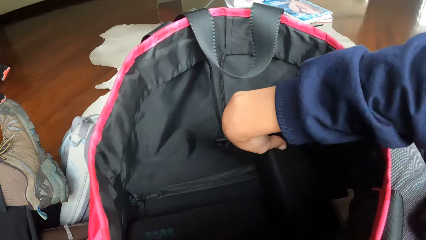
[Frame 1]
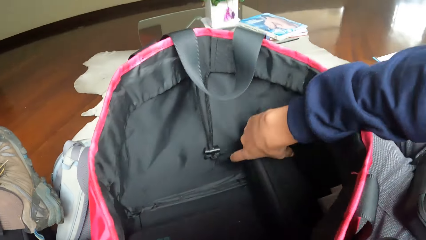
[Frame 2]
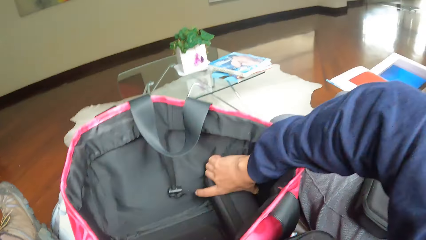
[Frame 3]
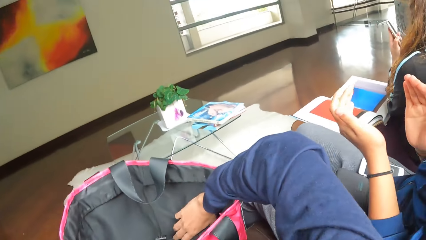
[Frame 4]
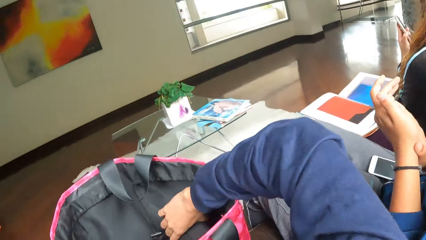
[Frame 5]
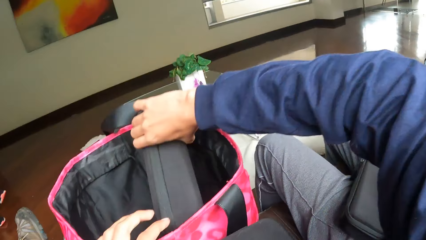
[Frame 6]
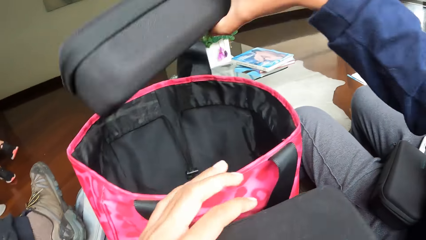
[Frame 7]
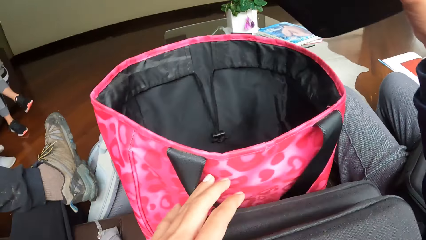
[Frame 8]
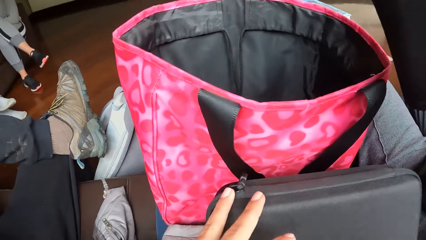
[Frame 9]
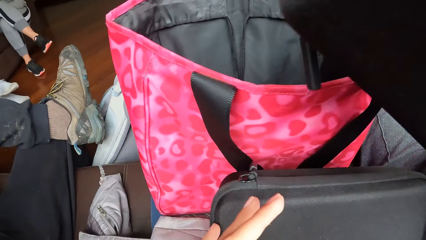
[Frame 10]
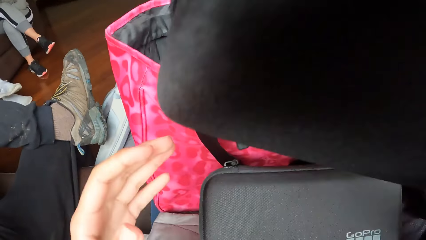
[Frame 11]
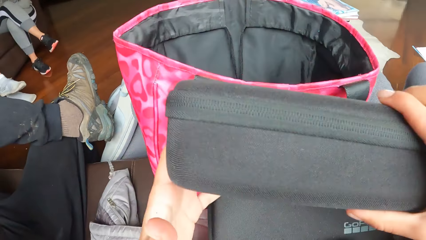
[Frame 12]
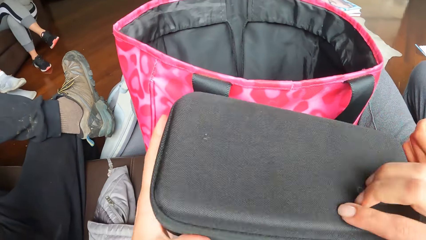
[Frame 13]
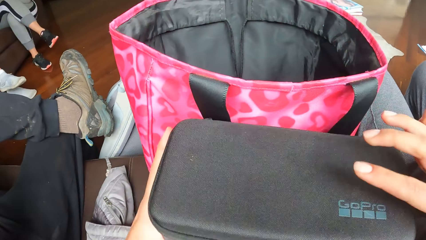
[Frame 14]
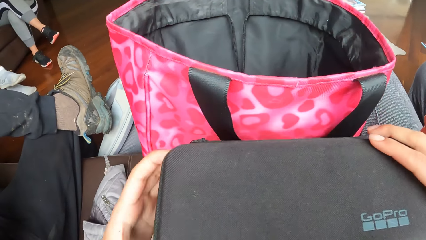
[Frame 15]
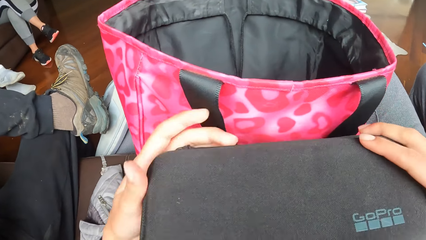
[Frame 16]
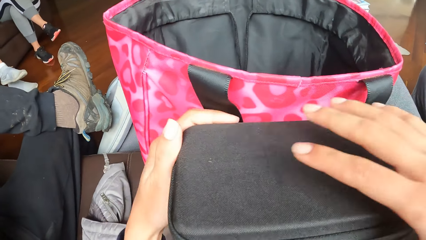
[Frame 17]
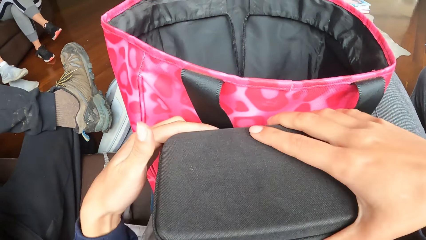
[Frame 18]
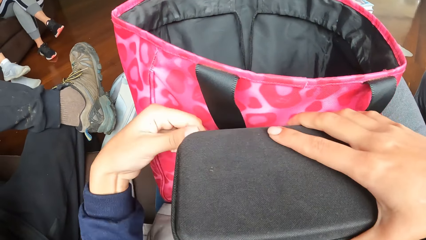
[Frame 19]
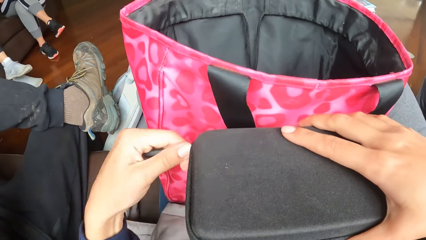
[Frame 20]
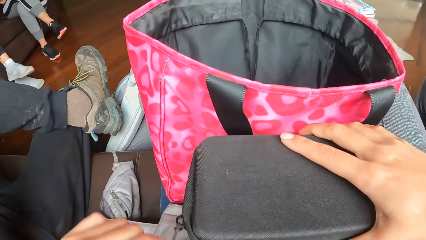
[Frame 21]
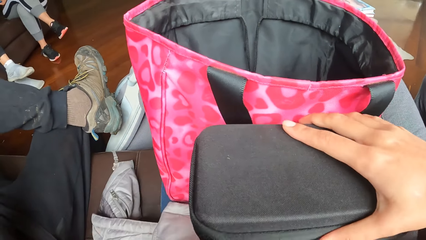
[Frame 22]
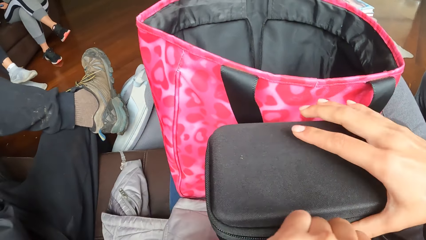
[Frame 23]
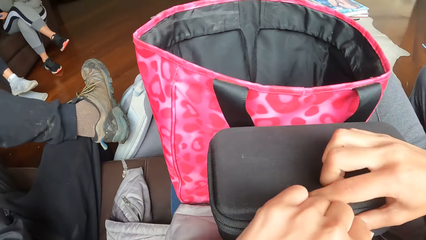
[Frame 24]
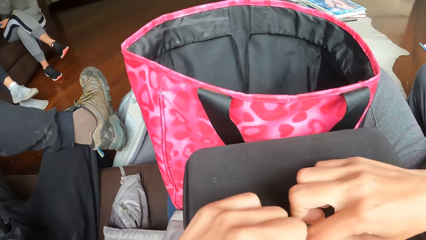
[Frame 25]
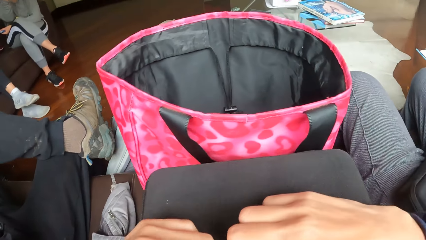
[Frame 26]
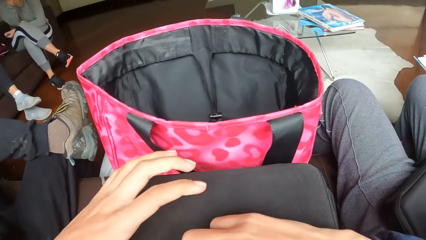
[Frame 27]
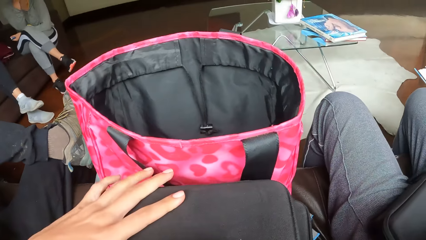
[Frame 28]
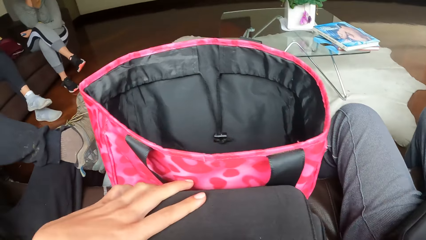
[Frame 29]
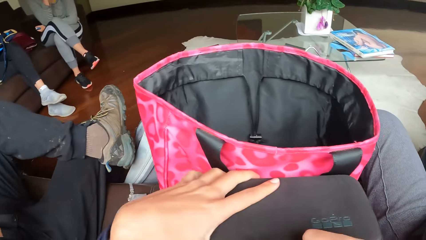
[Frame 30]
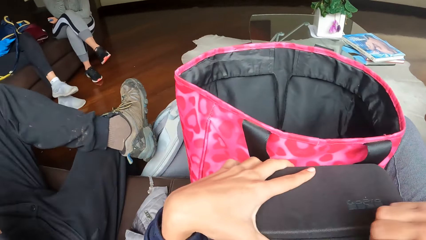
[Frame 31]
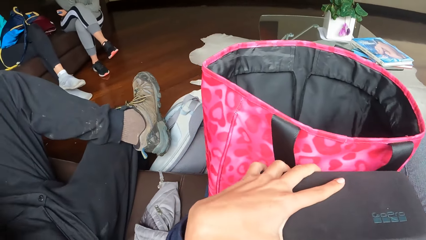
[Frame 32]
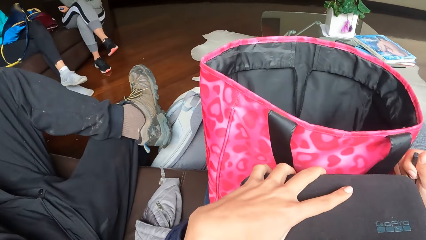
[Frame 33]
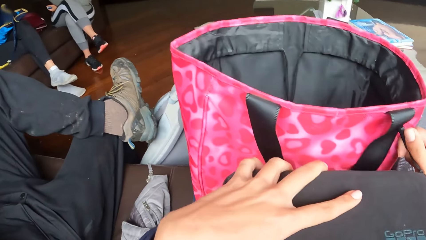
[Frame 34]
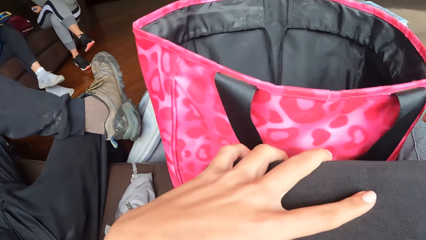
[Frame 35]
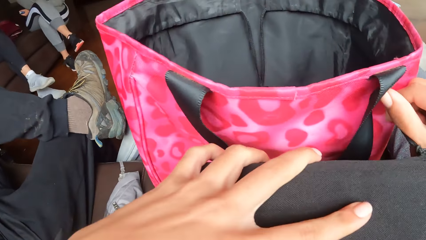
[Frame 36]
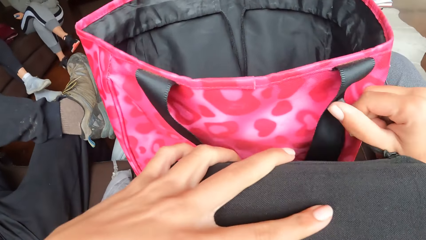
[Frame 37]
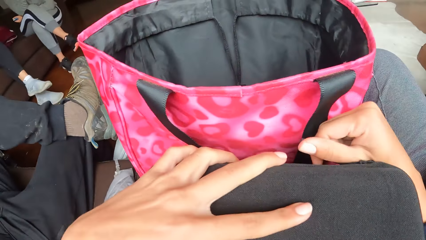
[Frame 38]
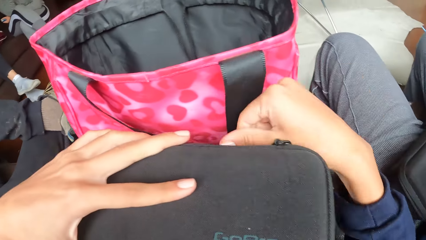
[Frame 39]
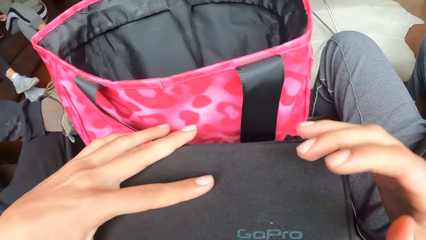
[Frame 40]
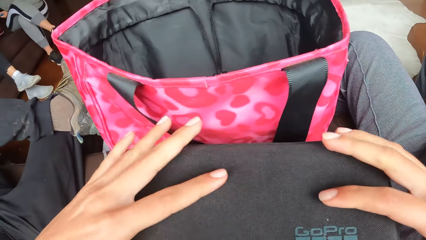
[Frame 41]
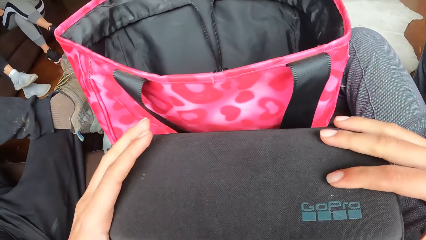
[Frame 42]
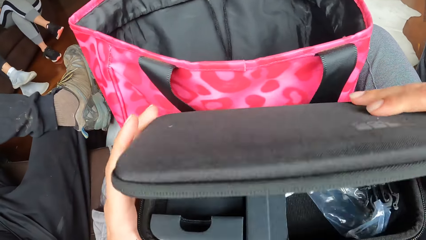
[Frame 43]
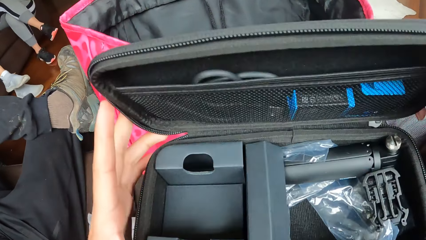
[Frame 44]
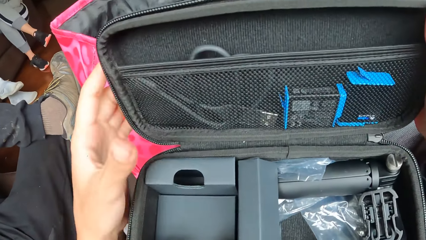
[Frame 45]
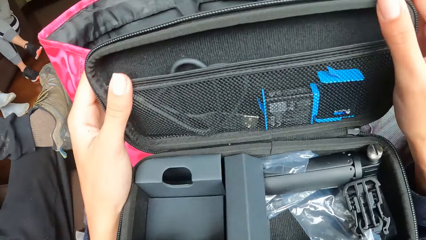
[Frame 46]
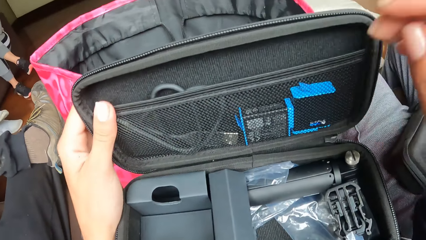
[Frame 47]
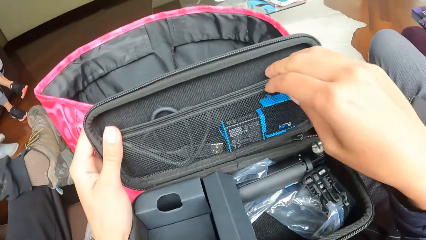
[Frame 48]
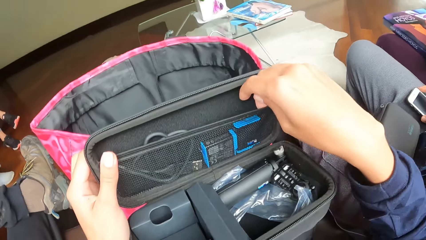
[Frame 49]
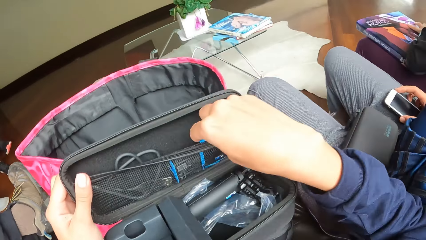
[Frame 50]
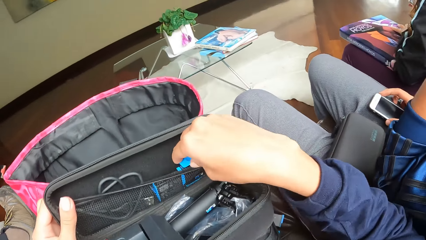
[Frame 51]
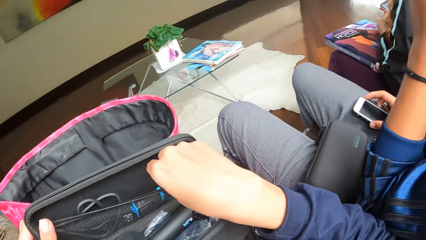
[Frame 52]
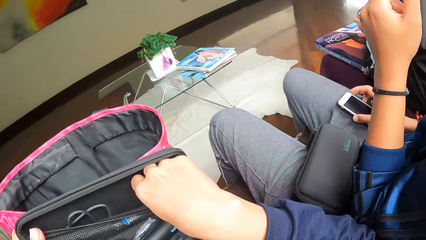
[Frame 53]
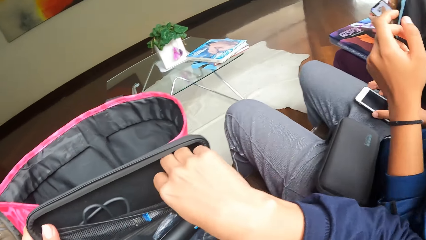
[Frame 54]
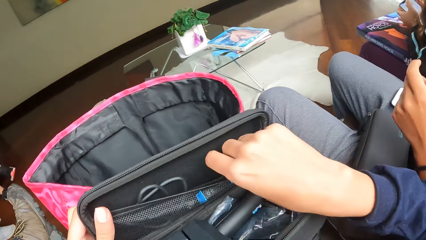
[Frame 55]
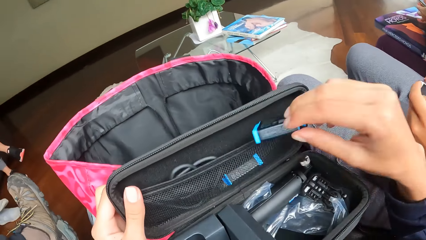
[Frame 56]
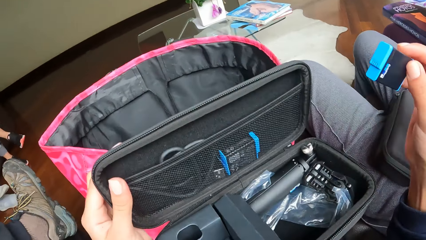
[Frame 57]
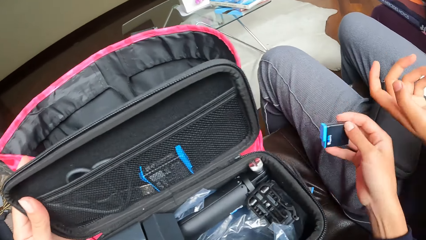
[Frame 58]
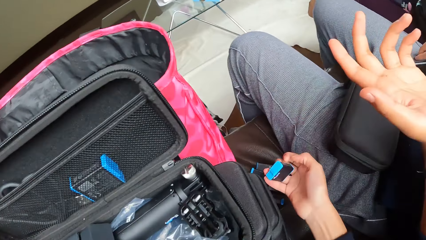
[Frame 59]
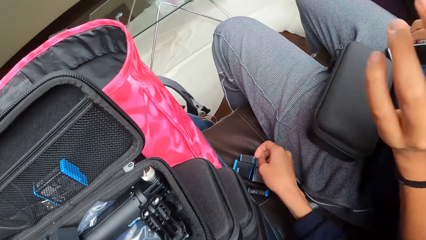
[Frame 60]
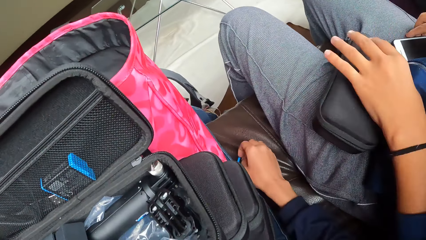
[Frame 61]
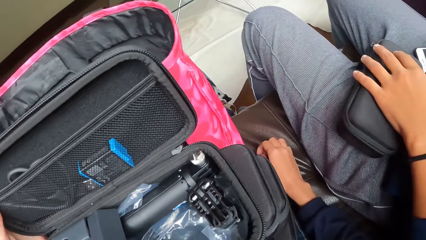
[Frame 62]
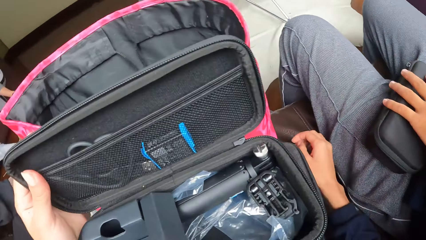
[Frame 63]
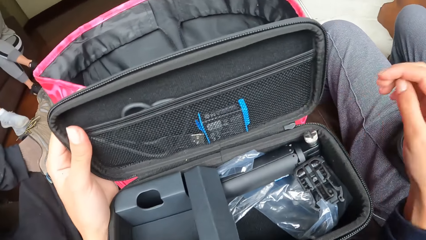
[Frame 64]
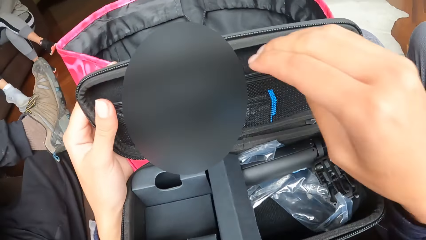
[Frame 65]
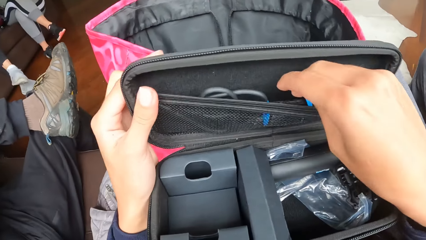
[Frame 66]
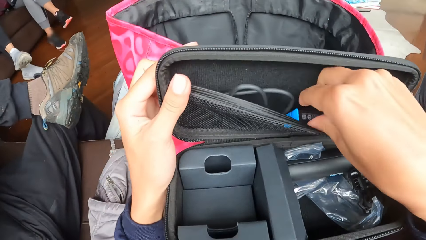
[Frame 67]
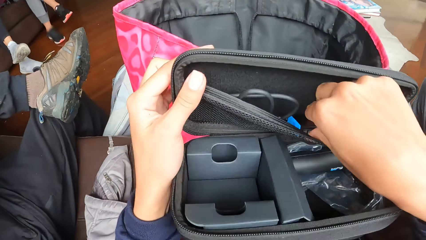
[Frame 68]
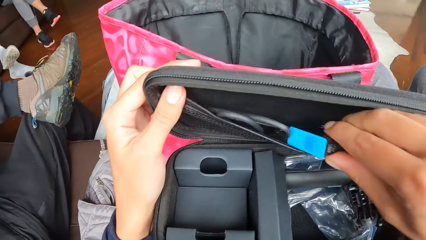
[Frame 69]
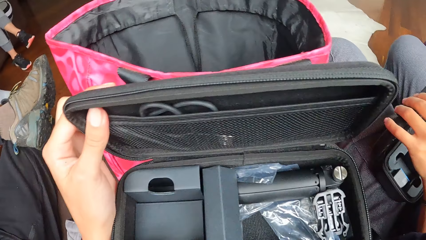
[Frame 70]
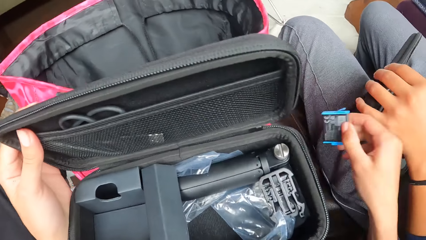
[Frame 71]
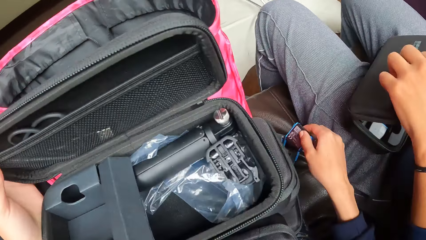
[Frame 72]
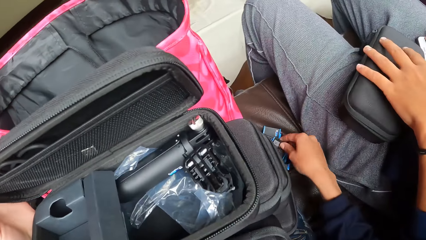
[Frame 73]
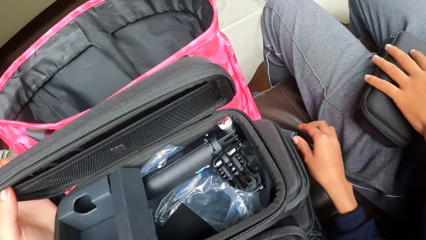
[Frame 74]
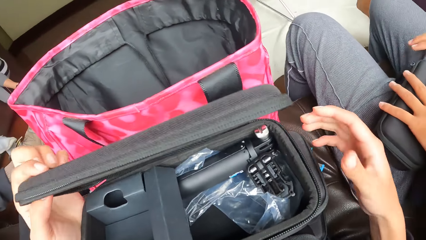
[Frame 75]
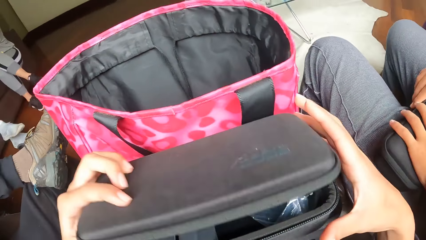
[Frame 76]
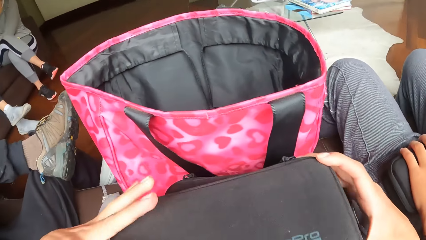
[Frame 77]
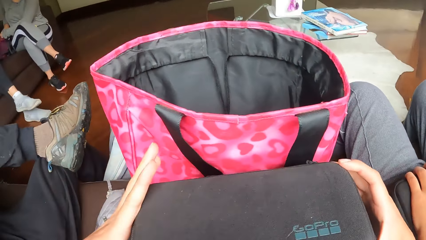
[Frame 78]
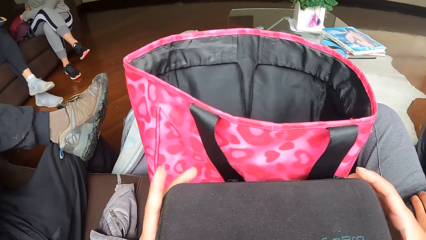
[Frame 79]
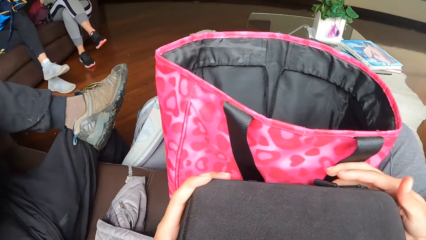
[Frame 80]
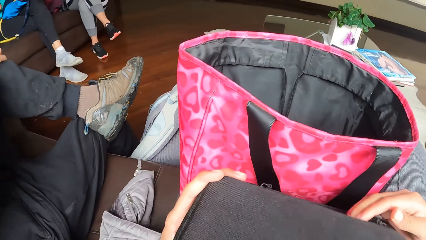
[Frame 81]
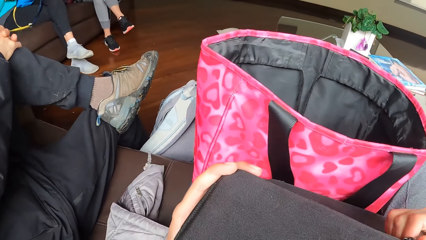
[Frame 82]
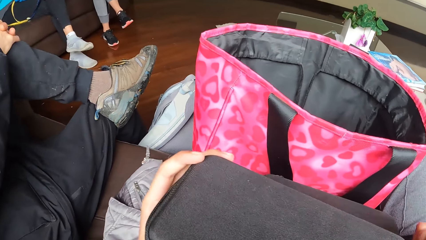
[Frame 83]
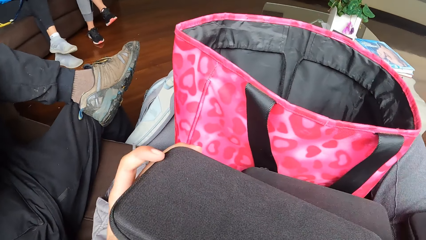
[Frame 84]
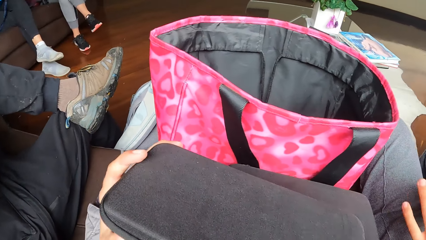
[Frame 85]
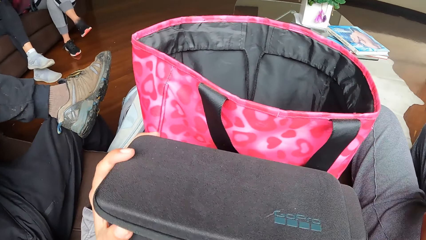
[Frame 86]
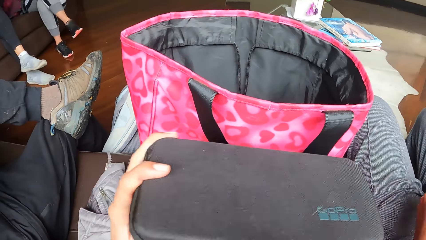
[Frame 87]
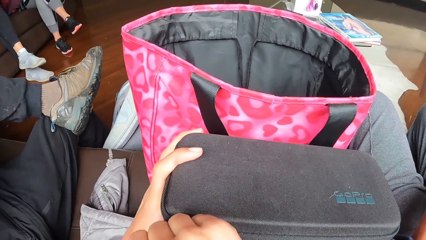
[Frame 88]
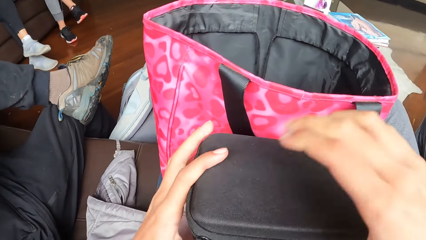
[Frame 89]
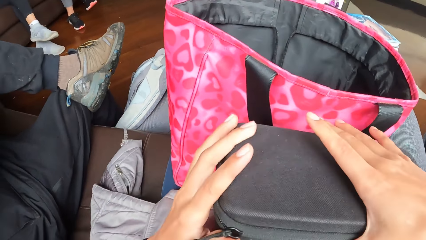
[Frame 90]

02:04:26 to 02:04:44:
The camera wearer holds the bag with her left hand. She removes a purse from the handbag with her right hand. She holds the purse with both hands. She zips the purse with her left hand. She unzips the purse with her left hand. She unzips the purse with her right hand. She opens the purse with her right hand. She removes a battery from the purse with her right hand. She drops the battery on the chair with her right hand. A woman drops her left hand on the purse. The camera wearer removes a battery from the purse with her right hand. She drops the battery on the chair with her right hand. She closes the purse with both hands. She zips the purse with her left hand.
